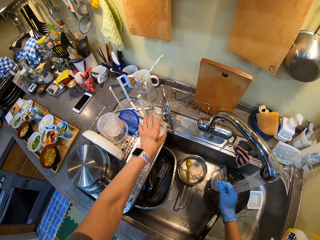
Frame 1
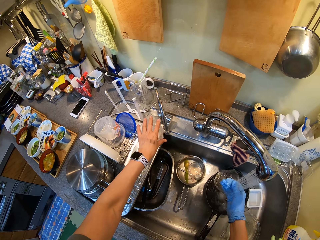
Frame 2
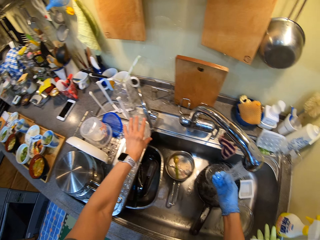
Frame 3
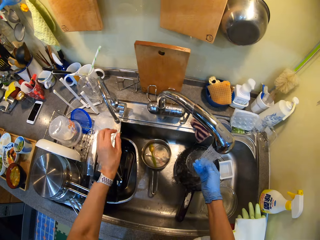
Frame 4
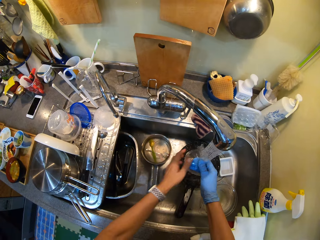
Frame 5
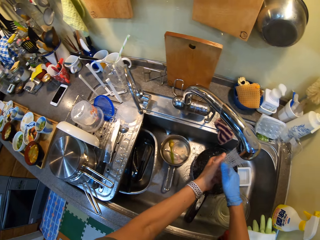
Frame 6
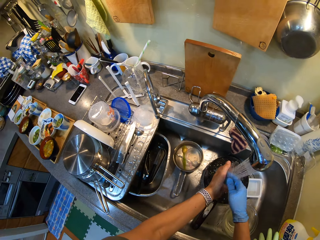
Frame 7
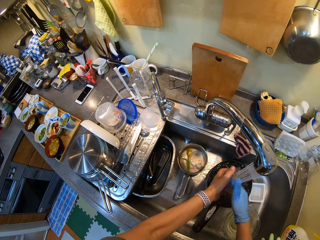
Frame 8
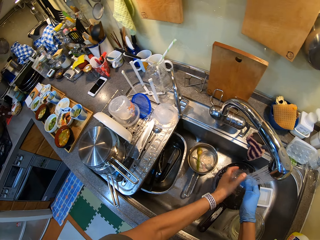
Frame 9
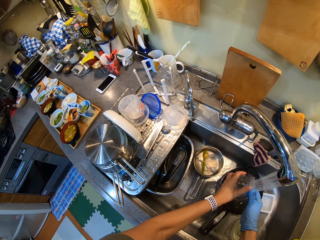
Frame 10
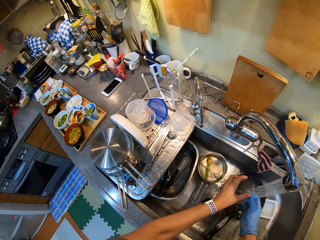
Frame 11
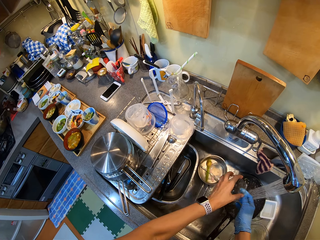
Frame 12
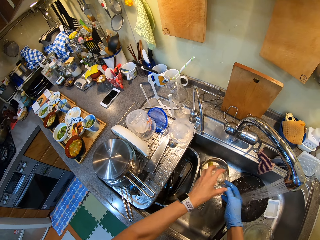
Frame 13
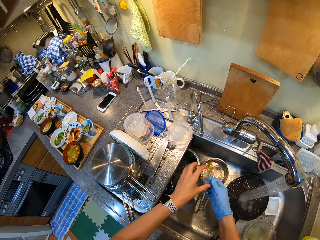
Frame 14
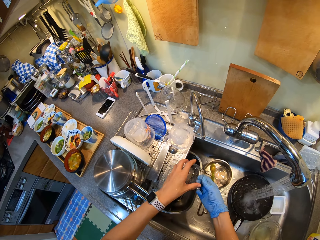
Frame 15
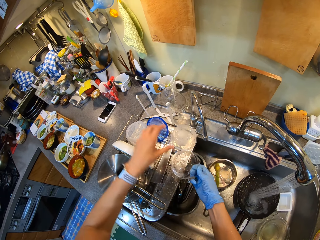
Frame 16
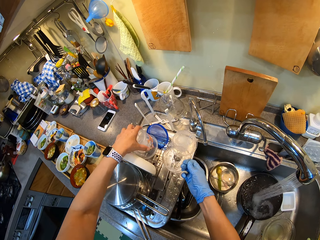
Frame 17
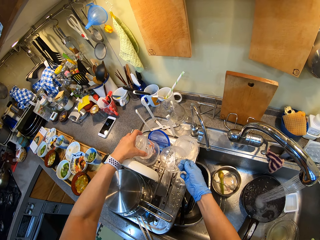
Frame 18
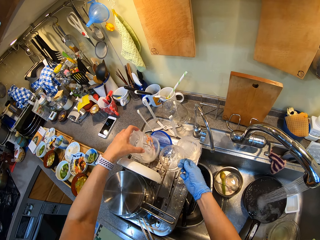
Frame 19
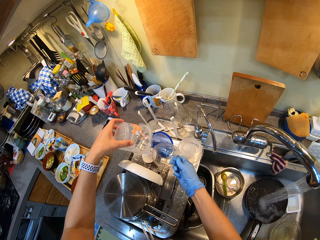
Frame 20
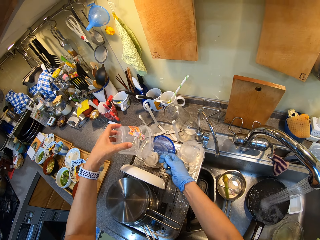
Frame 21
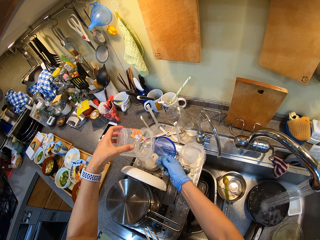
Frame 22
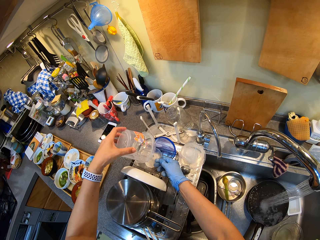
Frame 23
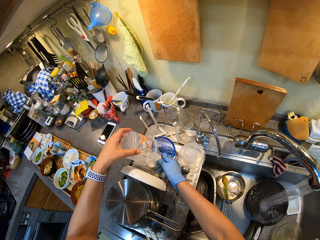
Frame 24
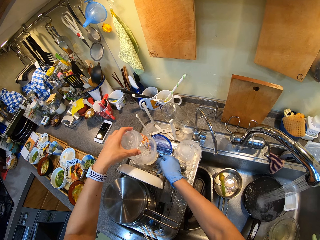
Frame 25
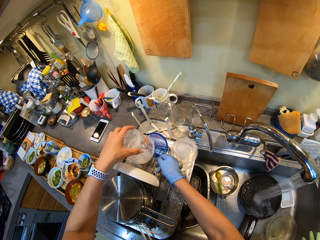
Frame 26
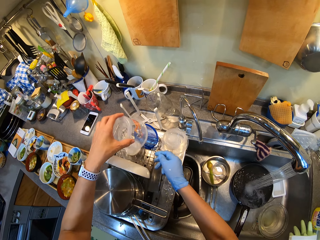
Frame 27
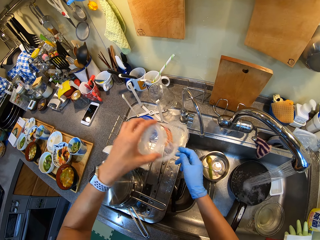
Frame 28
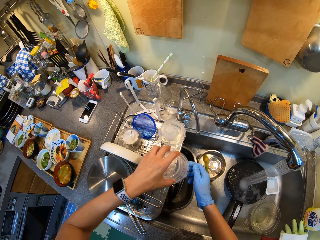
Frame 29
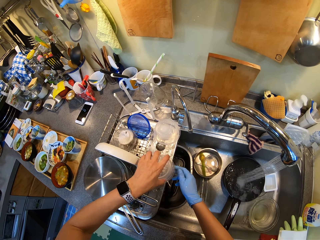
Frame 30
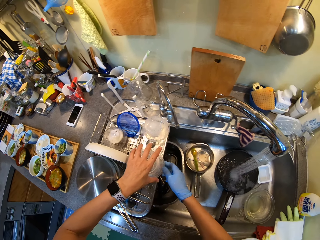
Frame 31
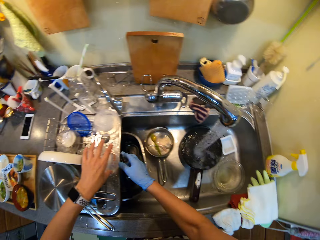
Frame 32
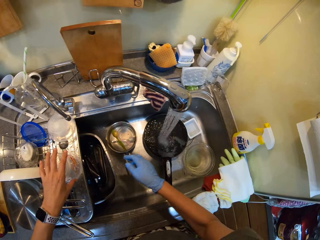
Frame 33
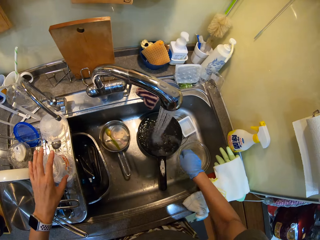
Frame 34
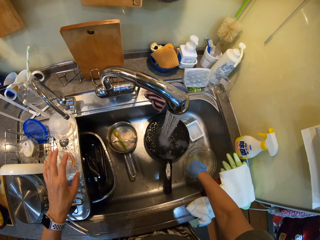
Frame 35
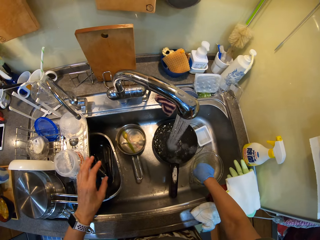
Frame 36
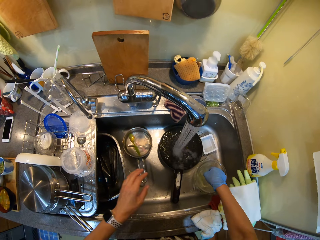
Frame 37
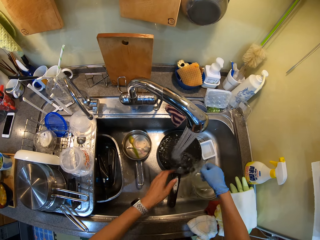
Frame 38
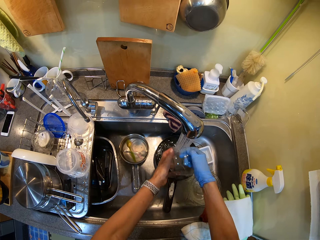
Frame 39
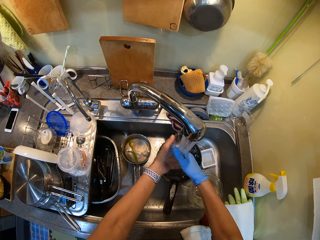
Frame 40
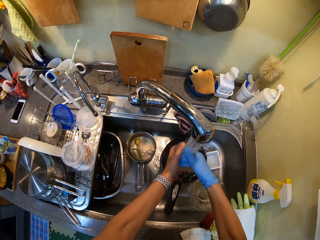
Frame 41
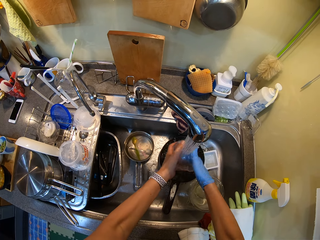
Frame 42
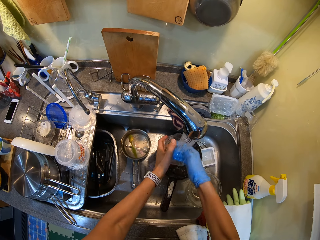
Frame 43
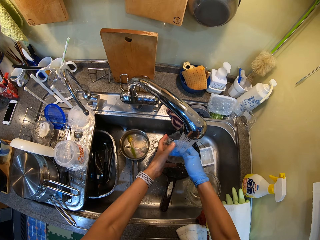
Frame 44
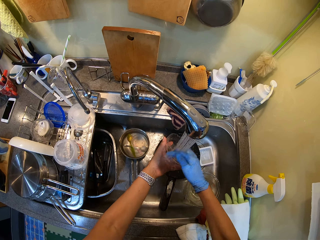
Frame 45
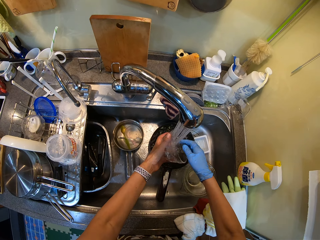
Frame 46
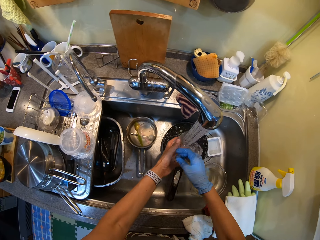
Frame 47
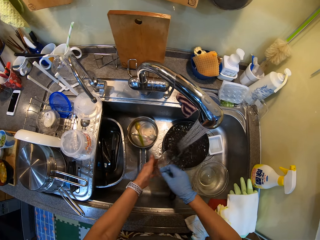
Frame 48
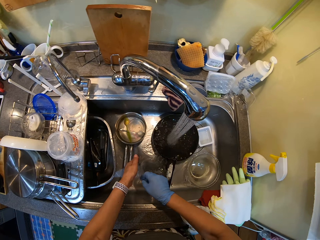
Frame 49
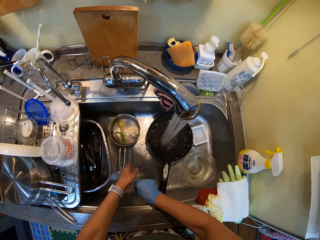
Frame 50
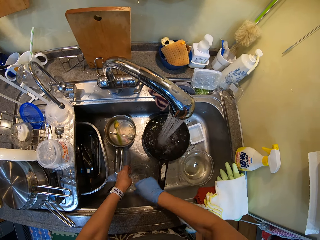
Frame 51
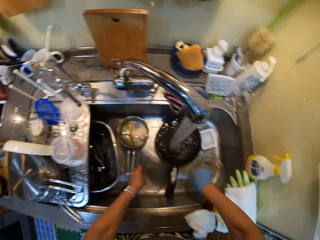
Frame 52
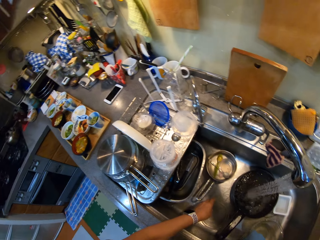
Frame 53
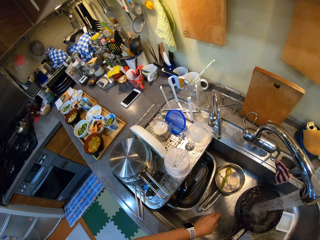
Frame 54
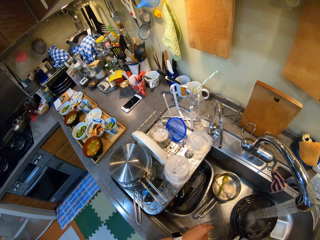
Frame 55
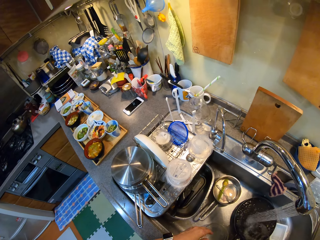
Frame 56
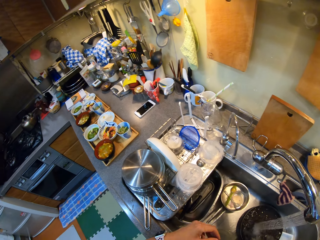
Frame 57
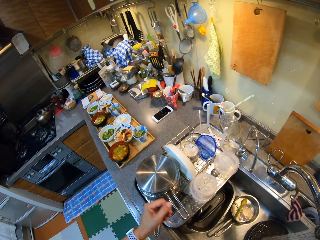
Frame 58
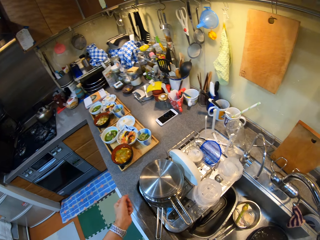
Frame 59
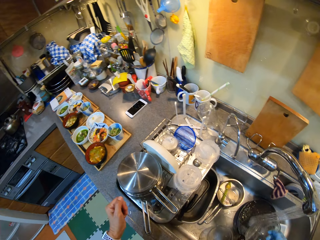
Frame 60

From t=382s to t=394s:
The camera wearer drains the utensils on the rack. They place the bowl on the utensils rack. They wash the utensils.

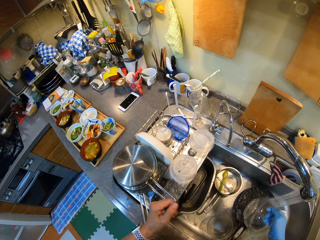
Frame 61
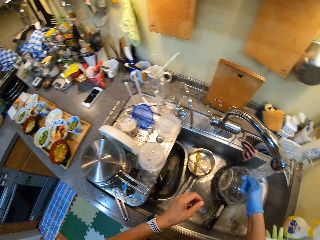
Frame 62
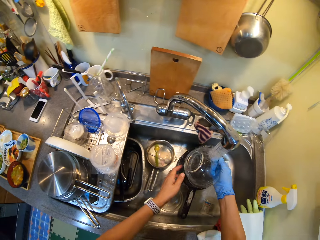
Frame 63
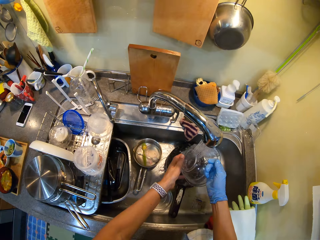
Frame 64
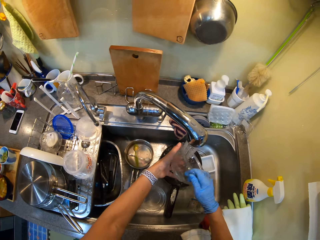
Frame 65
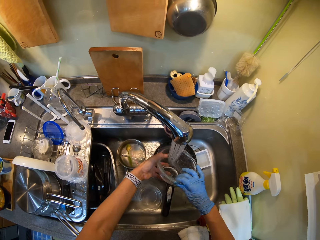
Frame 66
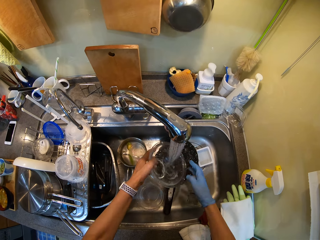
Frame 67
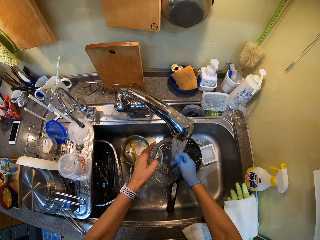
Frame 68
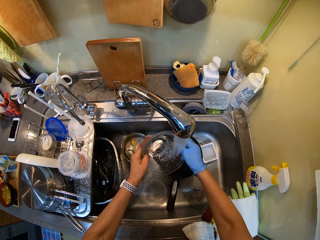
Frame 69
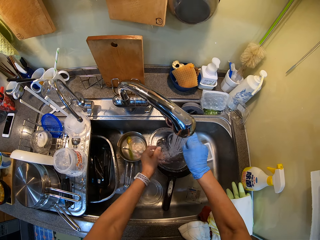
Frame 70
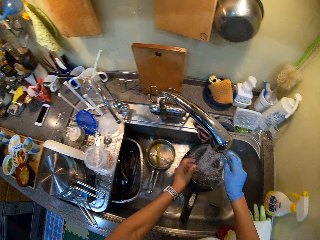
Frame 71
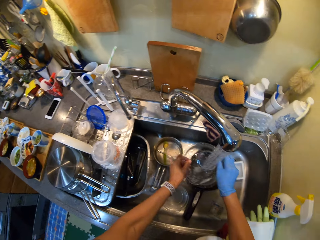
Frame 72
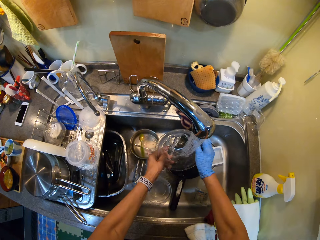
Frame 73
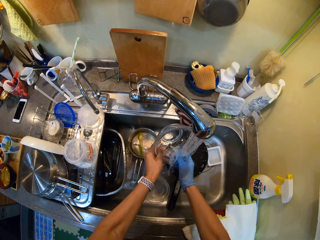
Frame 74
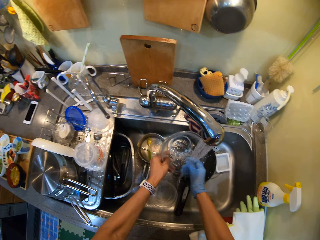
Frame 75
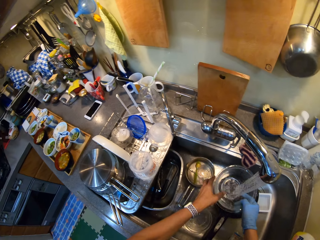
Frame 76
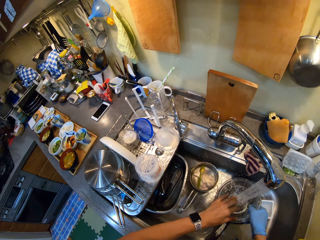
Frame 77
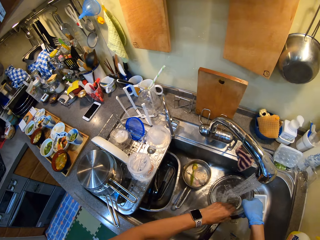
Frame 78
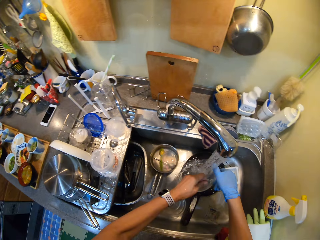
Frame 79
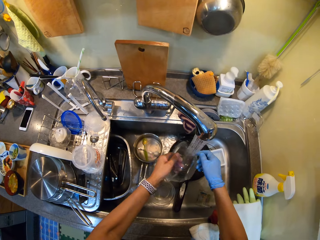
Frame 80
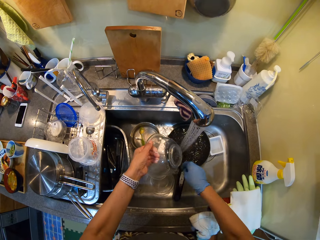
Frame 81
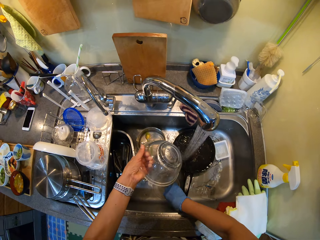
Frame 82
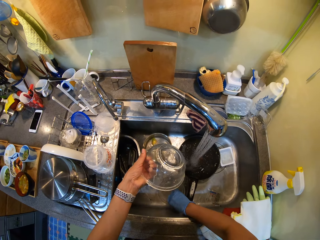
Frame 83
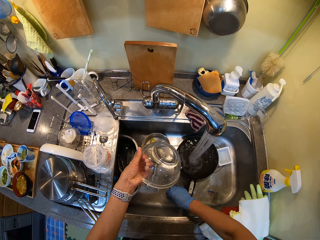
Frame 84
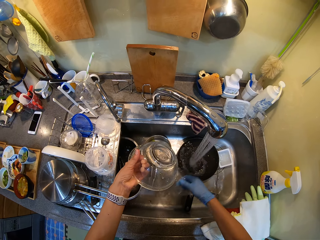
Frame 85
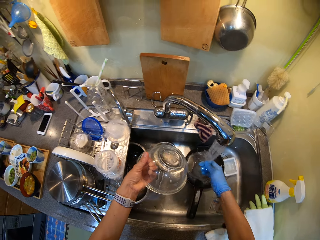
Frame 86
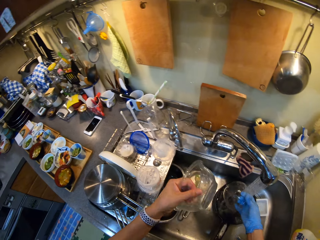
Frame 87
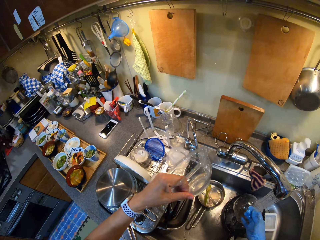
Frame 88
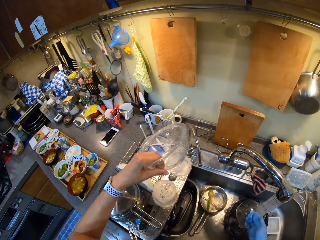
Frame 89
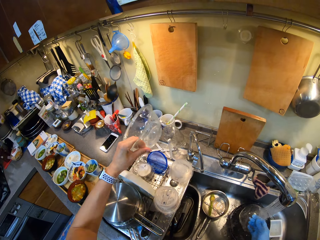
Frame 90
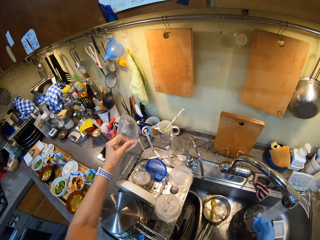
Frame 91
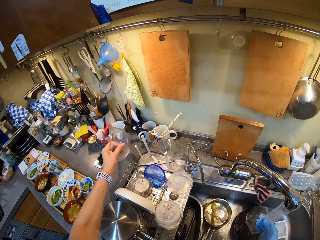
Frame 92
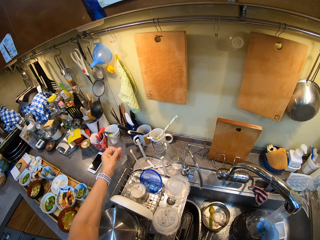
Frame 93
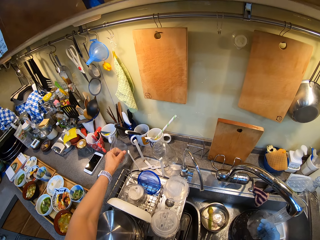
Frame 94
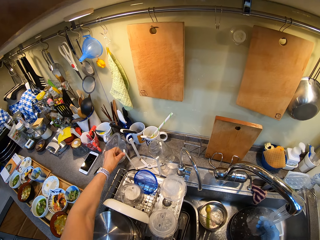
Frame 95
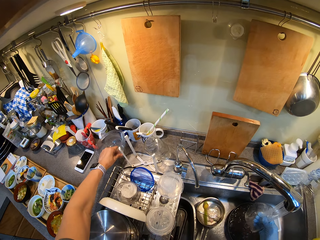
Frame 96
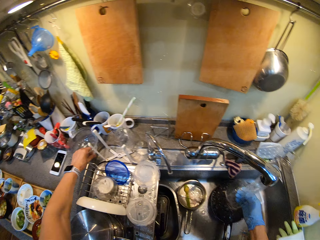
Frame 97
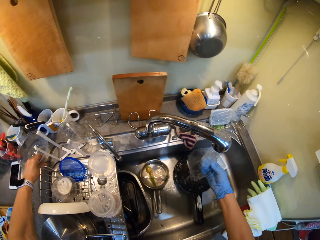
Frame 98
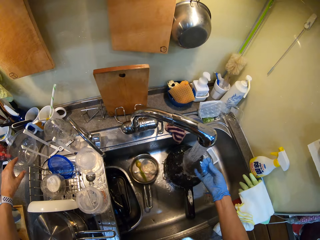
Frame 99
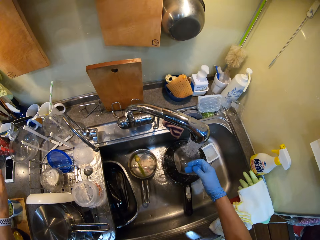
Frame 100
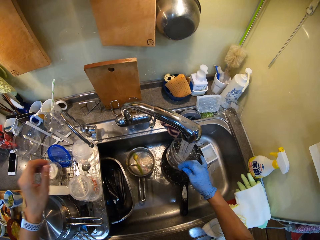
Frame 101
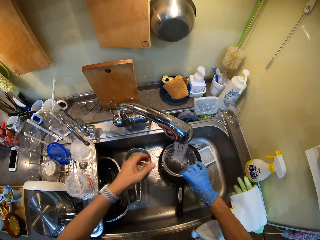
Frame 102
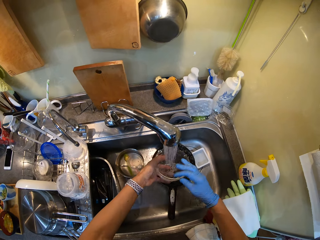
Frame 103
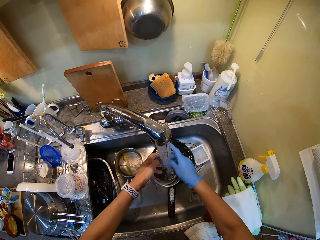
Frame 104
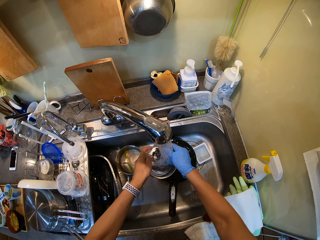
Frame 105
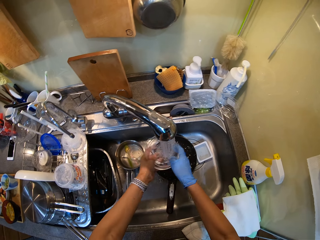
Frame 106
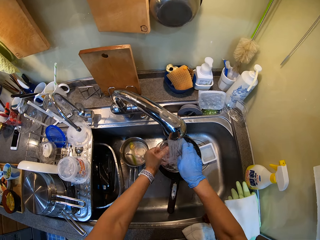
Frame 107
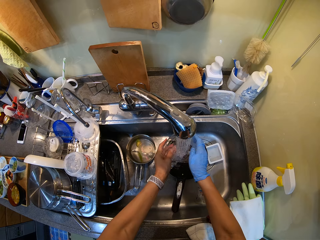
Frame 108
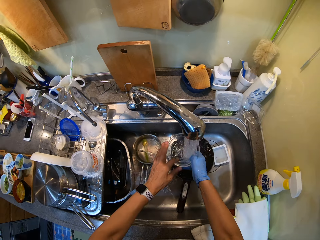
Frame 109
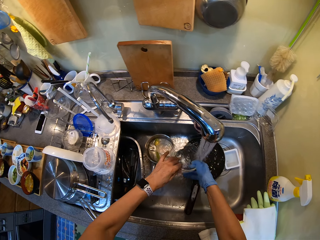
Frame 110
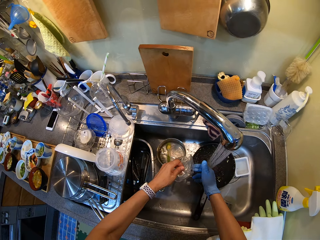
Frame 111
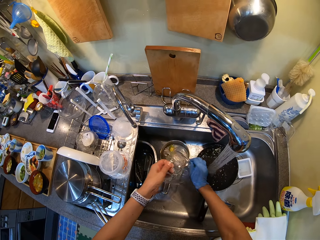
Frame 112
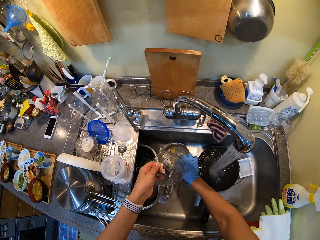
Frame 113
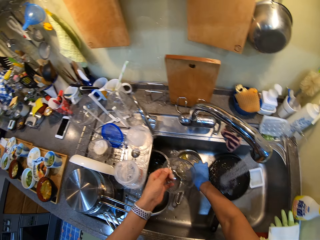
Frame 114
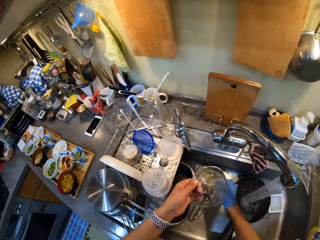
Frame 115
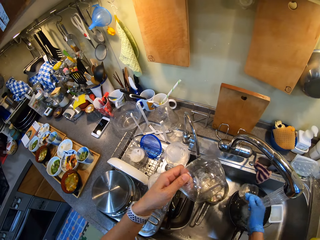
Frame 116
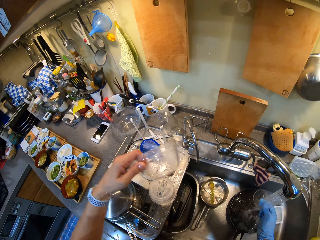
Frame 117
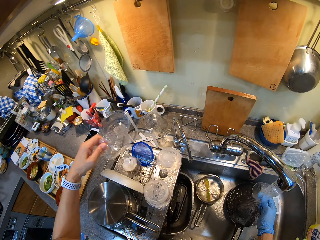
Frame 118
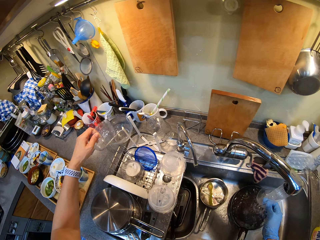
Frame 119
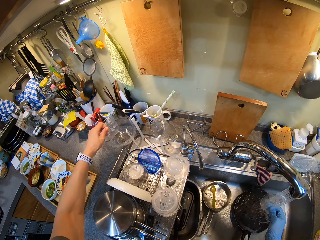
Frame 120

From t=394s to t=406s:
The camera wearer places the bowl on the table.
